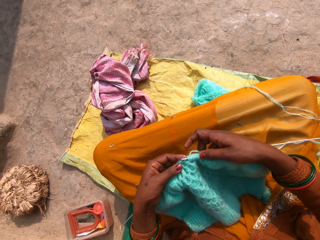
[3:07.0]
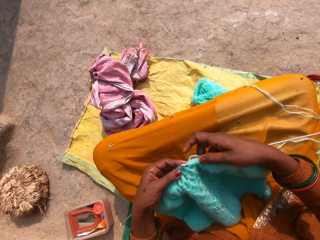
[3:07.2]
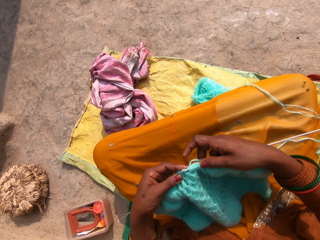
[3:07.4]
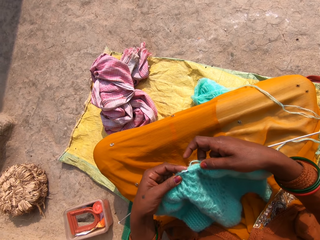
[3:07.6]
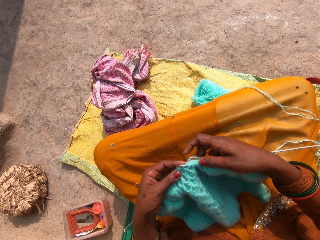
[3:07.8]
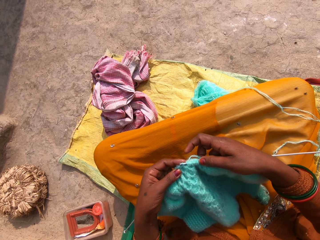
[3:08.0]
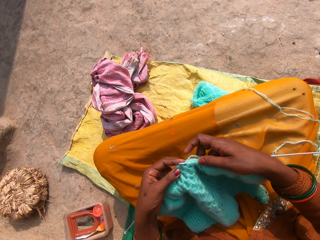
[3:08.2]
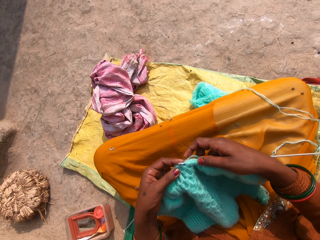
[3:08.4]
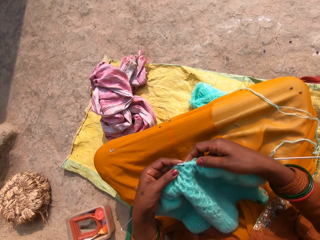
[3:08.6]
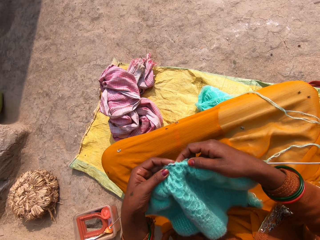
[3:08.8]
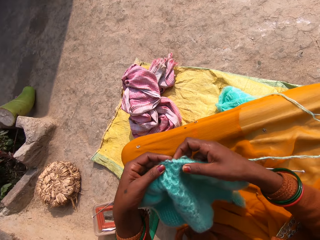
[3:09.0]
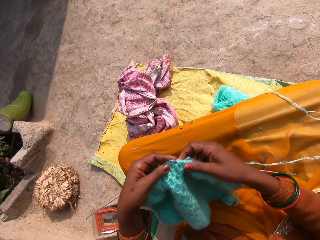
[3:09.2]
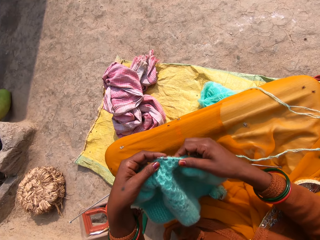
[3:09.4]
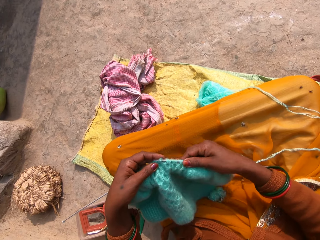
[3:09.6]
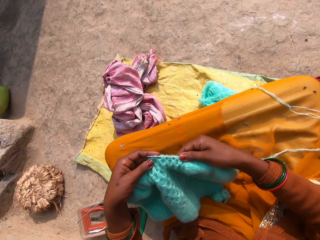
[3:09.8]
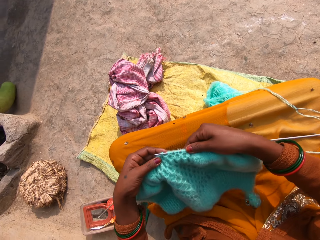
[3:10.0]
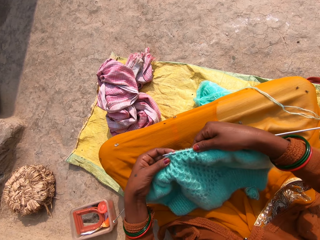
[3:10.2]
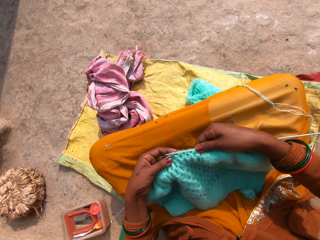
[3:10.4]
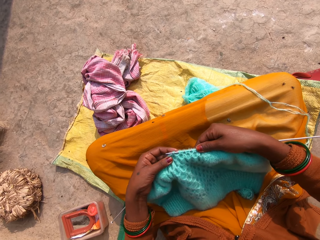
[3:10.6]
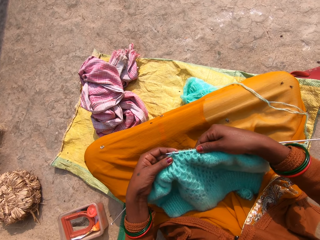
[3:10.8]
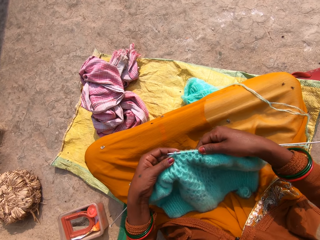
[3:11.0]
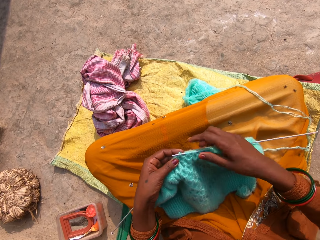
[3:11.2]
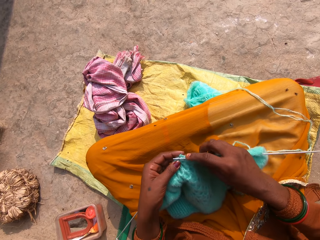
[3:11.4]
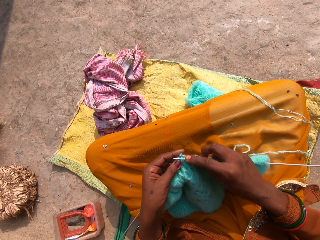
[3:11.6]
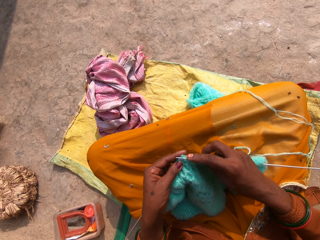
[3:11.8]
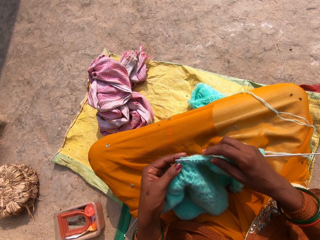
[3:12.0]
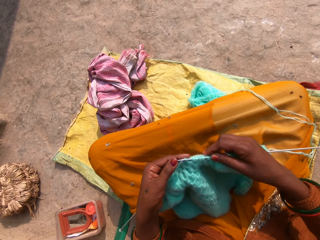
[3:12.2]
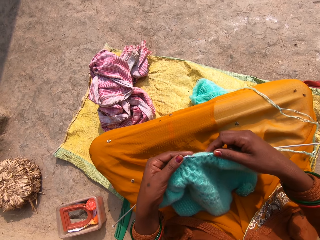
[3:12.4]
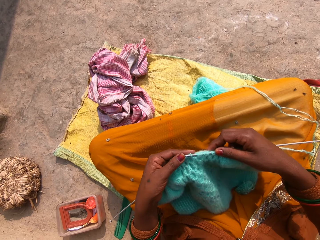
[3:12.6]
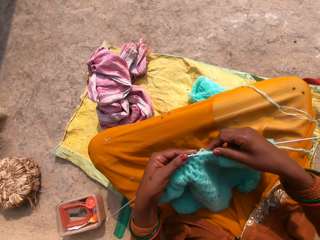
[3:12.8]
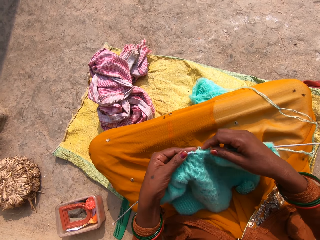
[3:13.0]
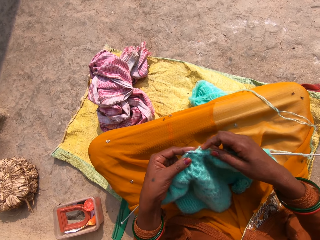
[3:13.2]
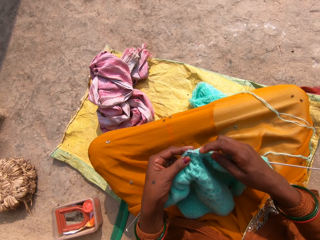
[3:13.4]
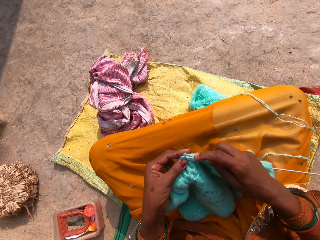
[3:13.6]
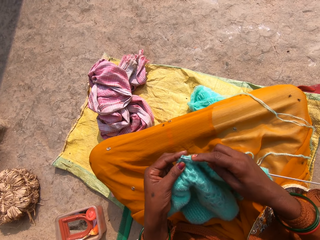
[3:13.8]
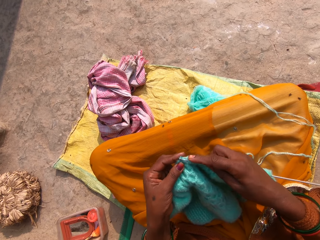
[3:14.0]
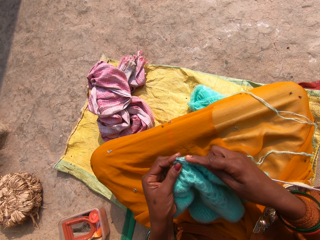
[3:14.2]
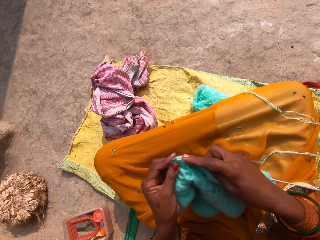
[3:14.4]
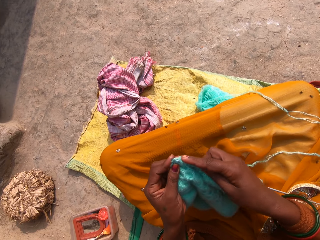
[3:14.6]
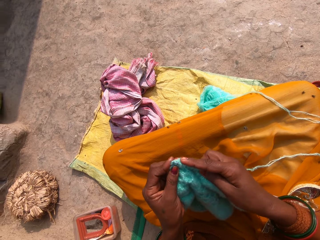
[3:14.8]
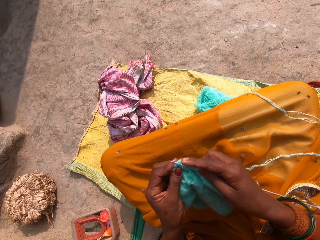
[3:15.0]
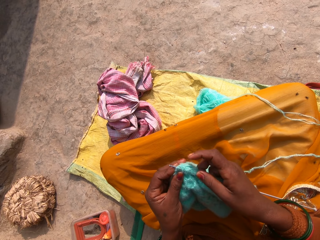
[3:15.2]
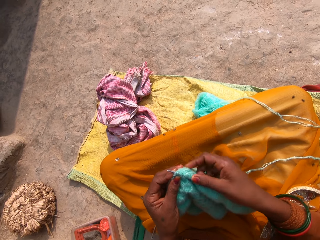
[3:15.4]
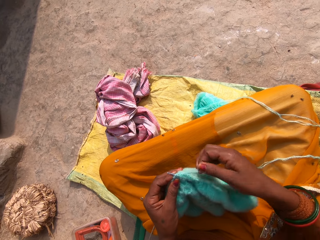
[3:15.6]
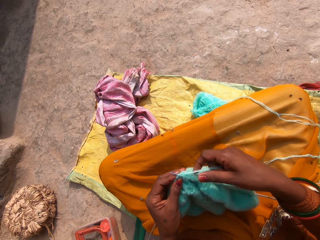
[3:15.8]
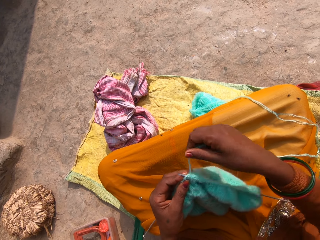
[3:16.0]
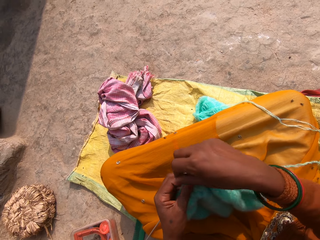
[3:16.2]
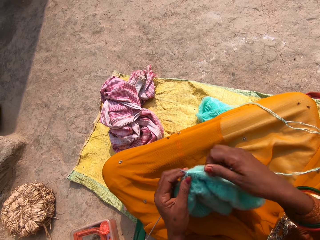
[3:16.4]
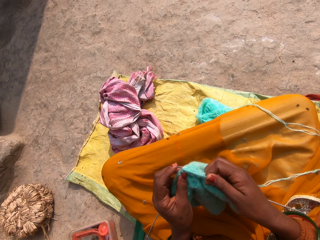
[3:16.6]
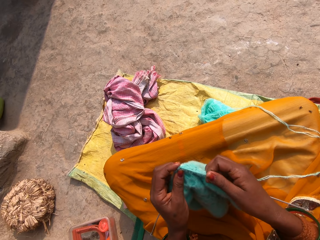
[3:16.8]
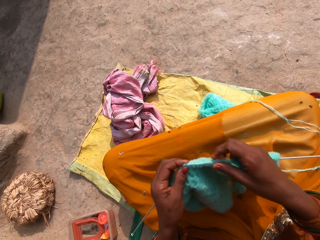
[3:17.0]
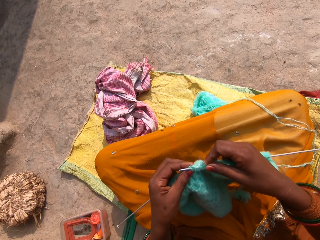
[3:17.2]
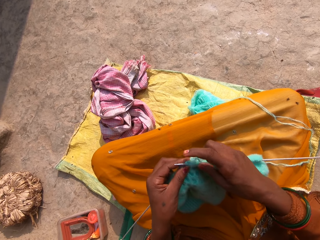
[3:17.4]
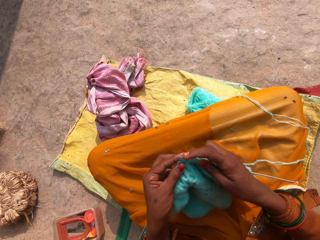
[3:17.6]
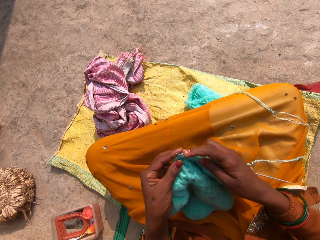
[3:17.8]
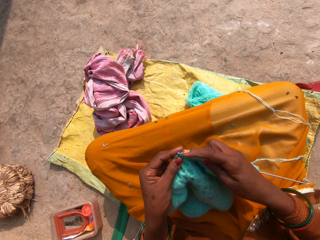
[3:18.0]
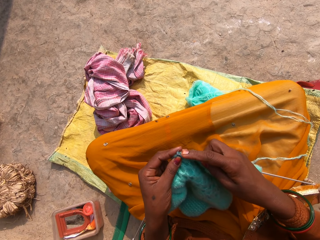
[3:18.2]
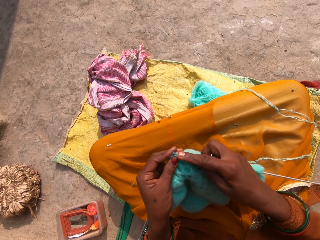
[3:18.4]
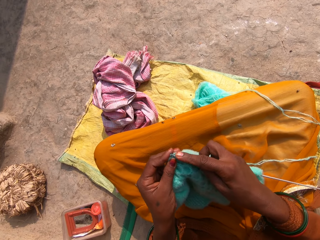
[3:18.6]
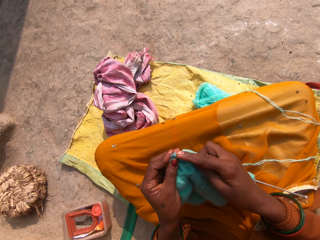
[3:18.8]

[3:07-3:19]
The camera wearer moves the hand. They touch the fabric. They knit the fabric using a straight needle. They roll the knitting wool on the straight needle. They knit the fabric using the straight needle.

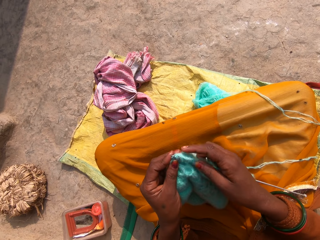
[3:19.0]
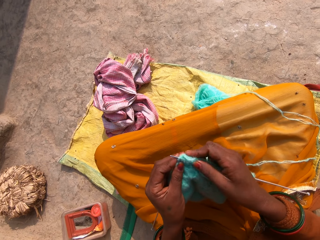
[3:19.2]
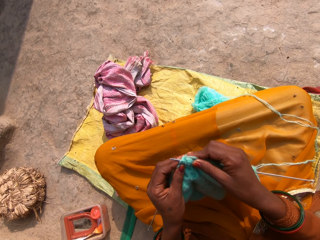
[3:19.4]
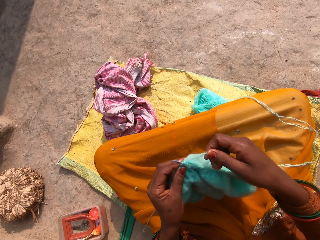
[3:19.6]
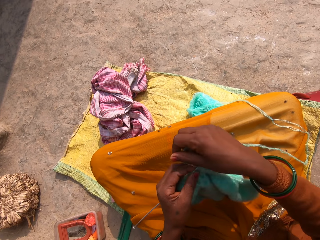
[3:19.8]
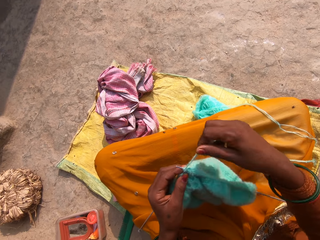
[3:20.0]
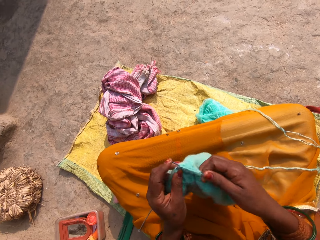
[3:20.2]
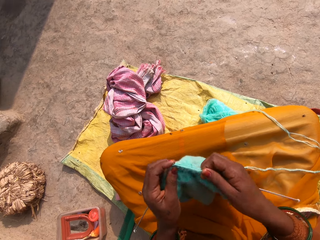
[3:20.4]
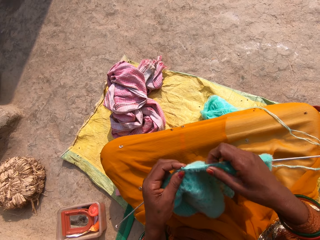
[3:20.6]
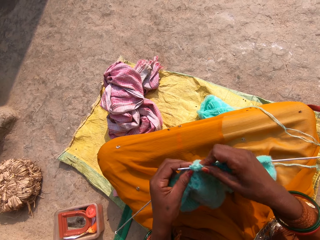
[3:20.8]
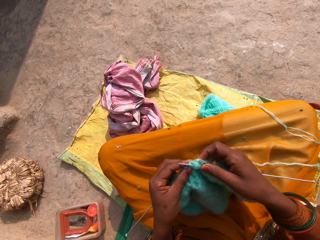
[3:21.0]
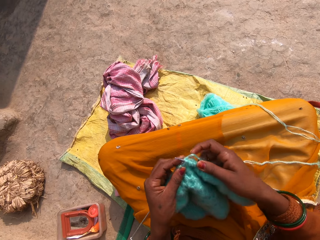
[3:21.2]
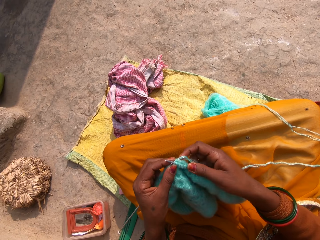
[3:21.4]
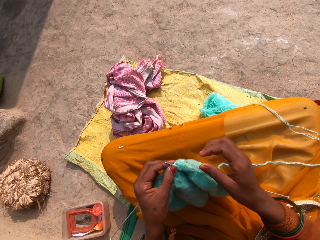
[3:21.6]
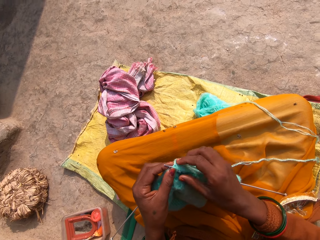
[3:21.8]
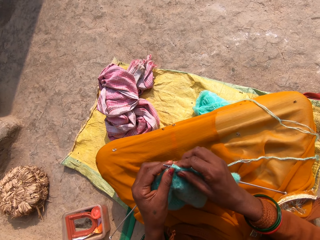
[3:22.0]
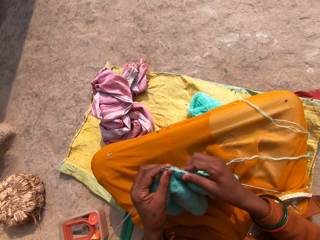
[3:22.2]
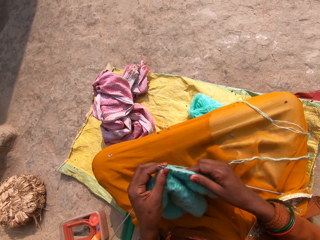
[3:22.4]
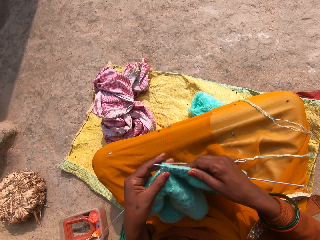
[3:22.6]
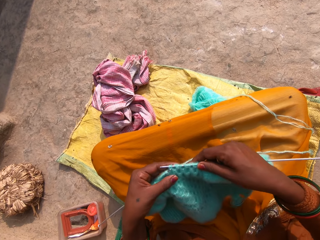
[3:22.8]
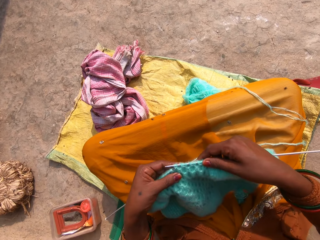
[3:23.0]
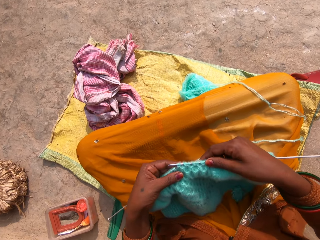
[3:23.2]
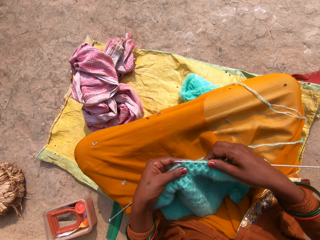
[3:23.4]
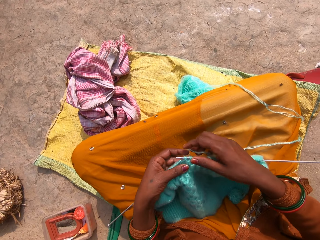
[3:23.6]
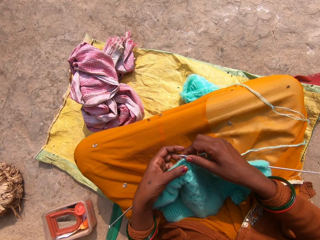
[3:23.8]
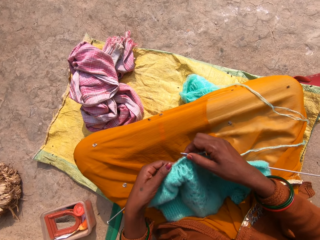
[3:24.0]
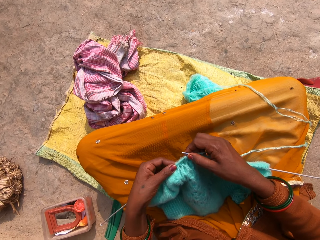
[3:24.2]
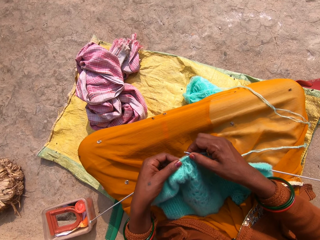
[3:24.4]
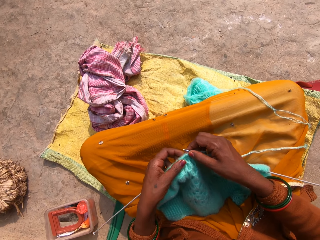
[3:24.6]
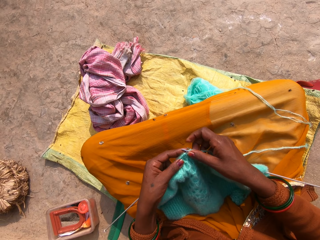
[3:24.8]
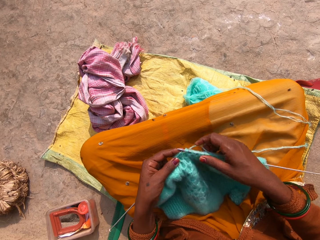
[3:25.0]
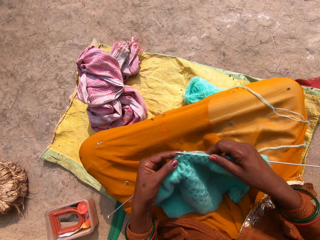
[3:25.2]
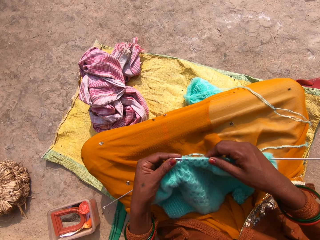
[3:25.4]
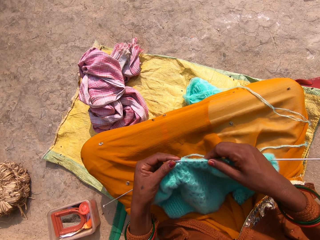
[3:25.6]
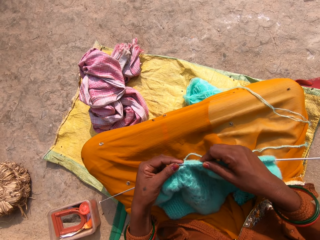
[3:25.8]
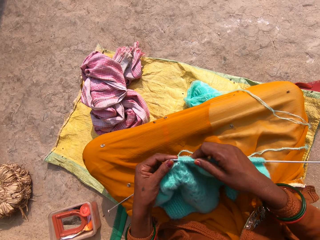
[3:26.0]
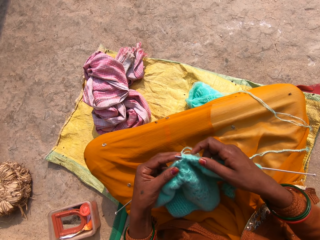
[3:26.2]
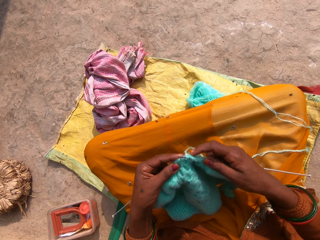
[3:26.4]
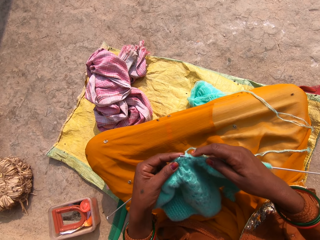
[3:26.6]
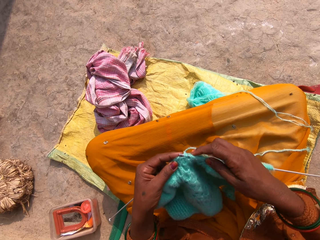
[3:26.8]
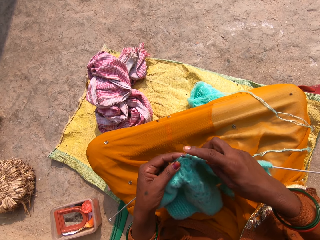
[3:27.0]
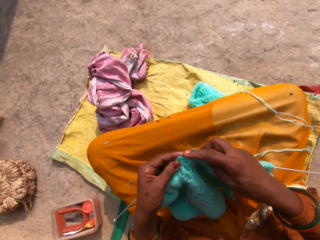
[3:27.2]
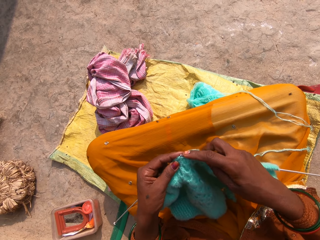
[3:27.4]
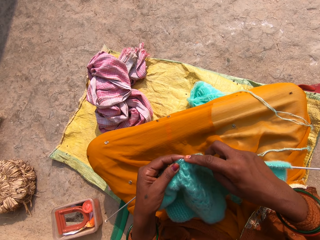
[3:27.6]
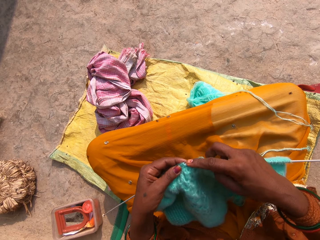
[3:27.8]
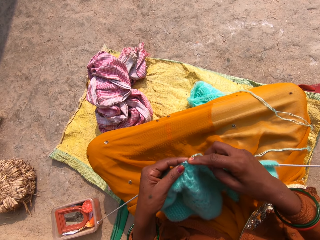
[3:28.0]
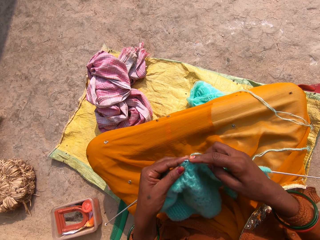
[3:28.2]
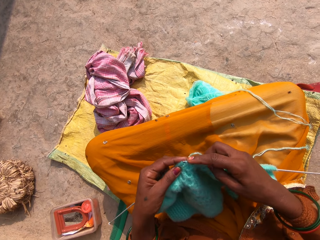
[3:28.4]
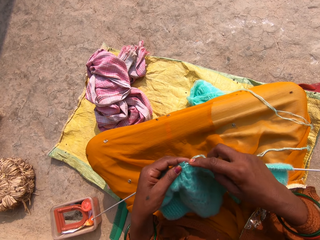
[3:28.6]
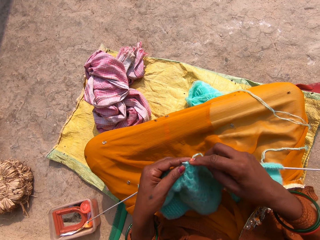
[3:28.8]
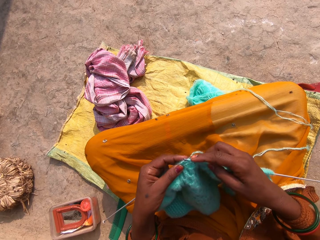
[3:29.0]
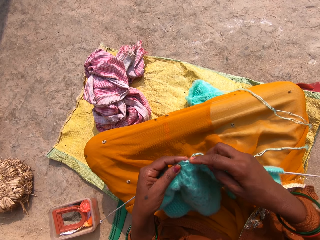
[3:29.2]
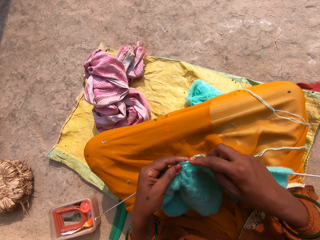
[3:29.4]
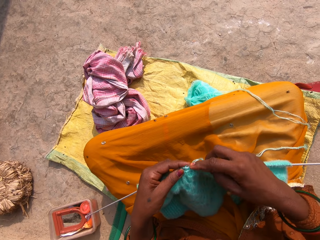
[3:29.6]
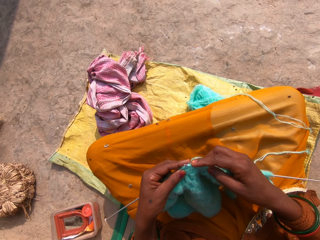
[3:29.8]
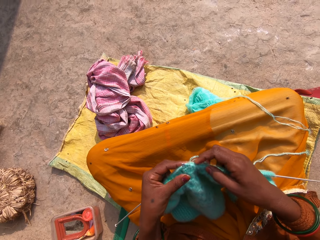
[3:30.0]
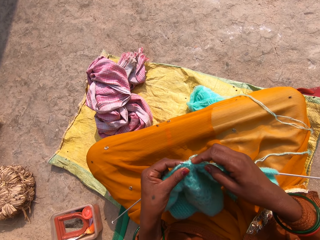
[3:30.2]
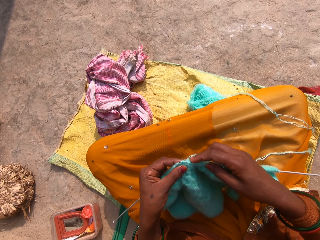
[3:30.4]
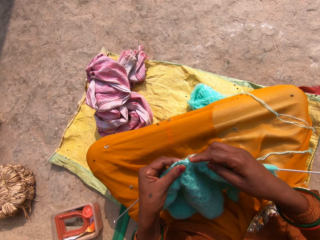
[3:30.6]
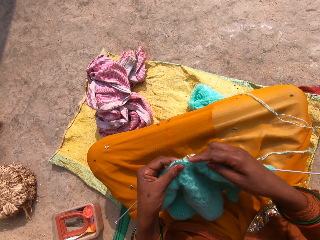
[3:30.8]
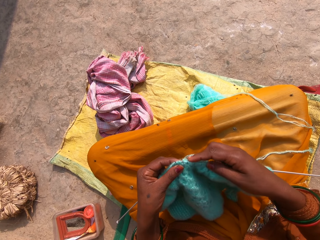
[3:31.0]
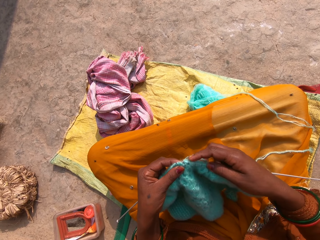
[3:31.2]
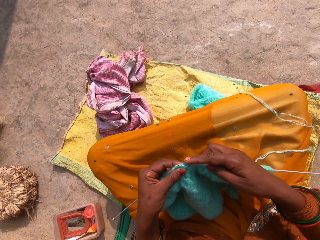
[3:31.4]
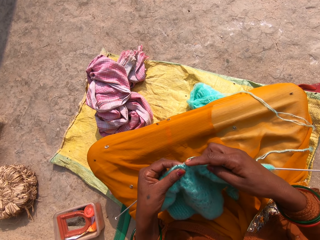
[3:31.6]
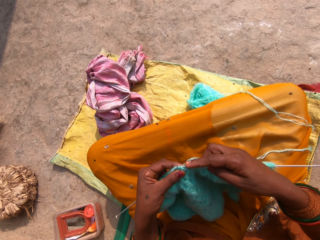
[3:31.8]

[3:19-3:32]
The camera wearer rolls the knitting wool on the straight needle. They knit the fabric using the straight needle. They touch the fabric. They knit the fabric using the straight needle.
